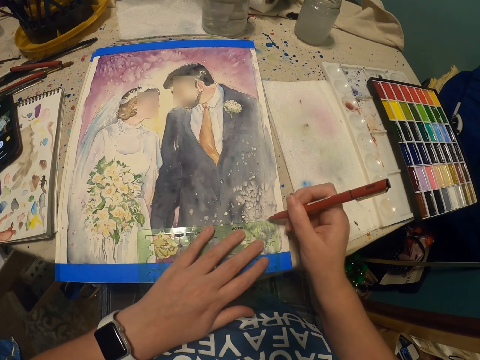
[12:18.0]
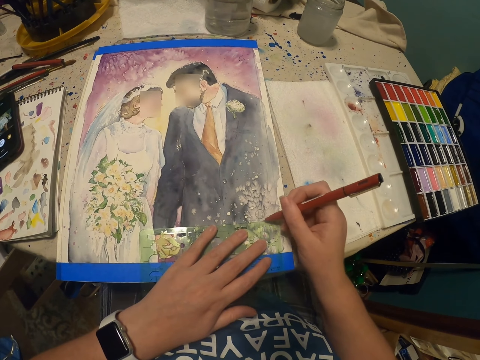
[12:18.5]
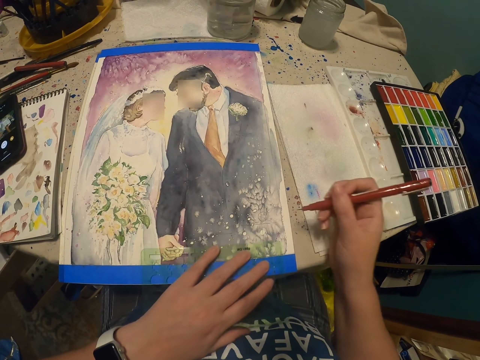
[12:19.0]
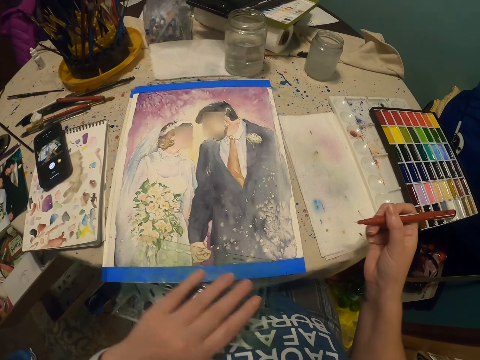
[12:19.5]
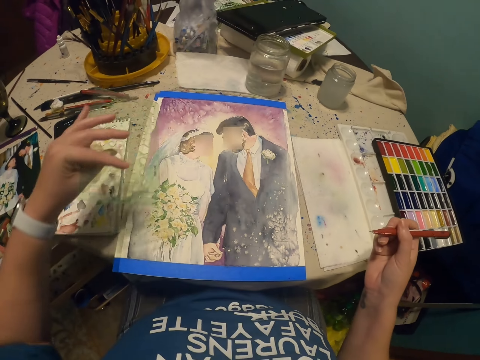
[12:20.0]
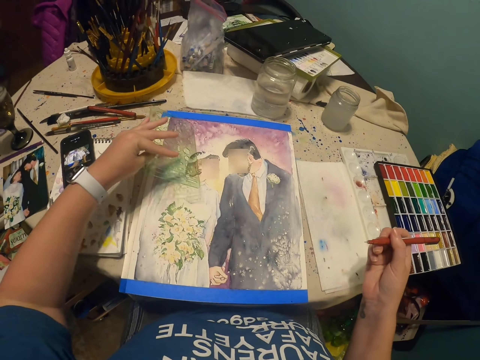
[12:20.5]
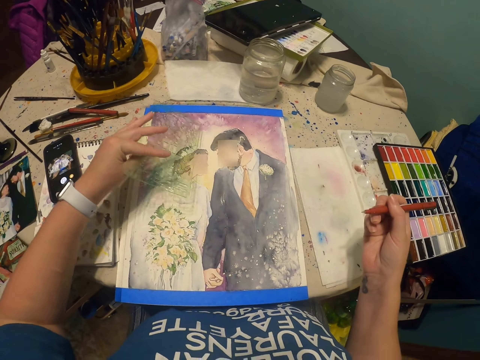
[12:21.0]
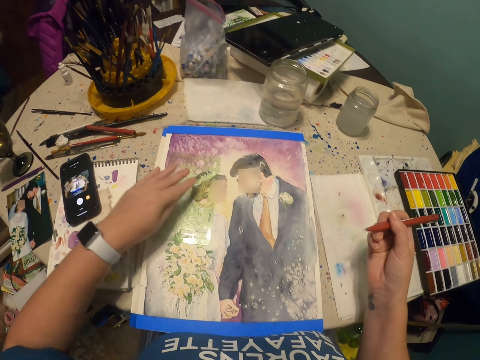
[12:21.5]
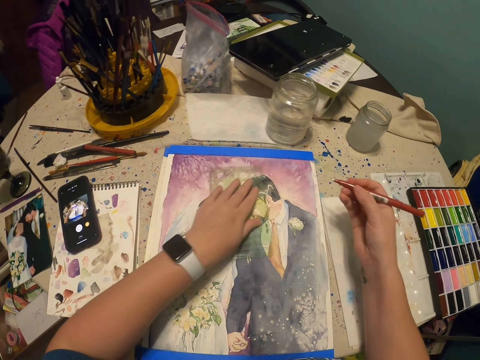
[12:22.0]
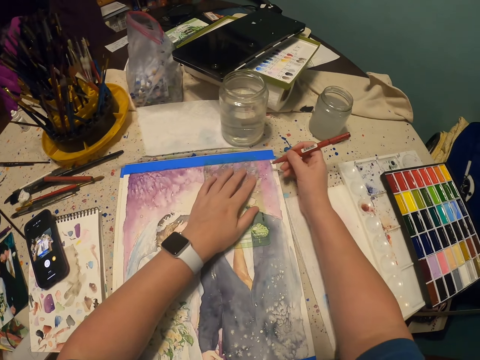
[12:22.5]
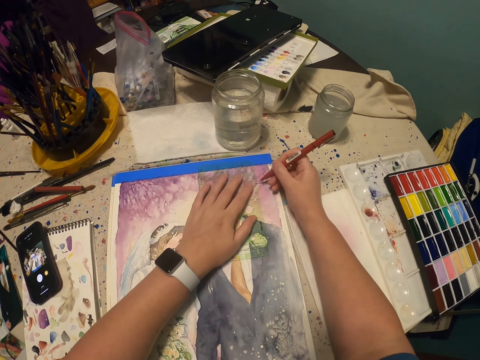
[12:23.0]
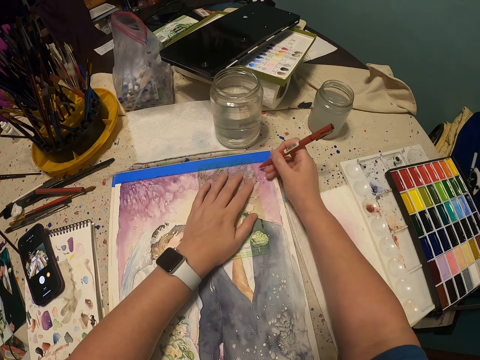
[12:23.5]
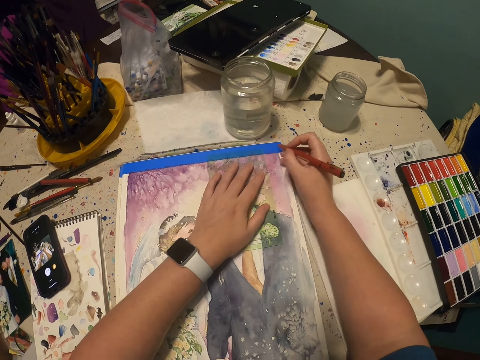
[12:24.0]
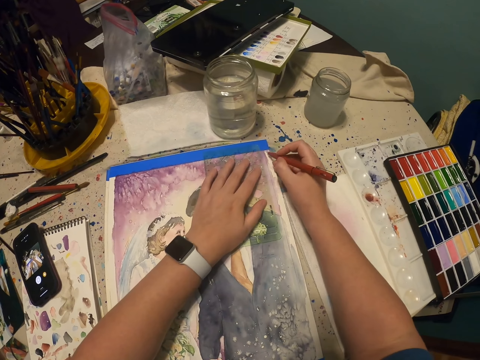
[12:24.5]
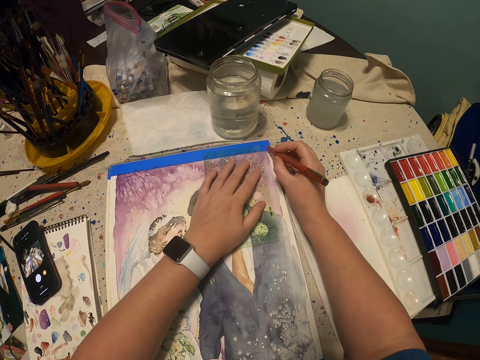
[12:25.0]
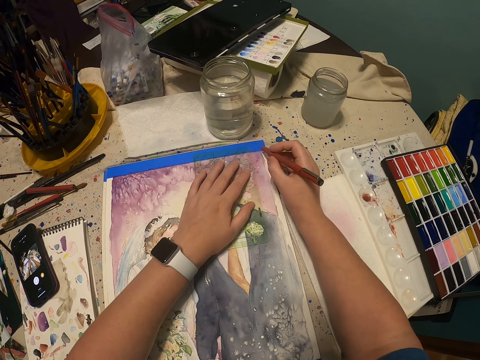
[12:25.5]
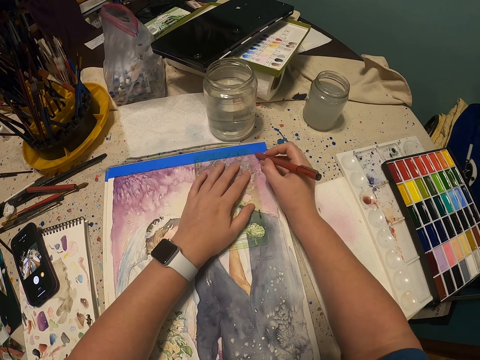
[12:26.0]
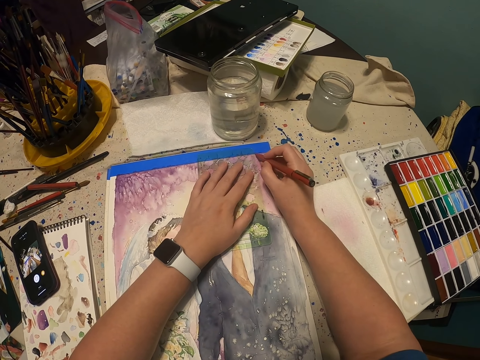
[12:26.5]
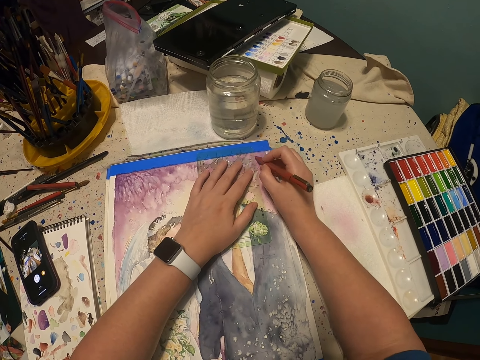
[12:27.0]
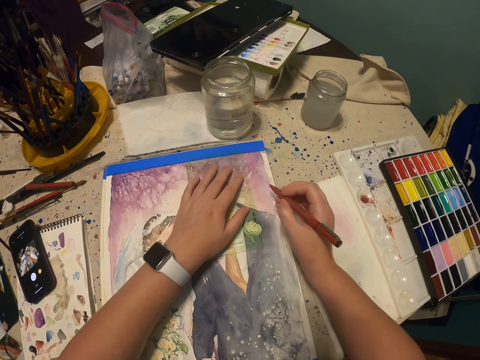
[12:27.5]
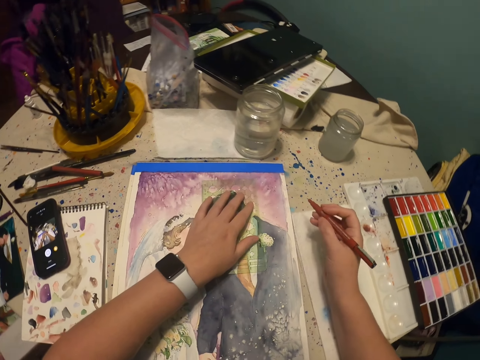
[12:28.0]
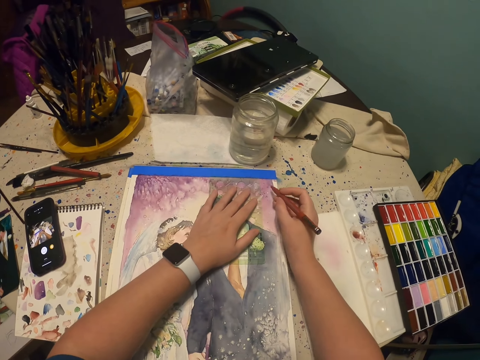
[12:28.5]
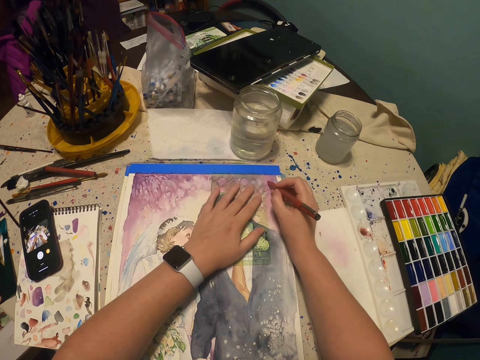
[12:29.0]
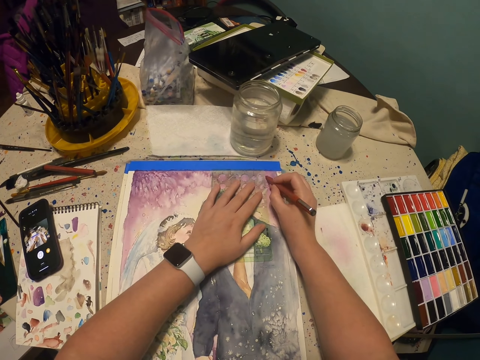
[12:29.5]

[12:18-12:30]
The camera wearer puts a mirror on the image. They draw an image on the piece of paper with a pencil.

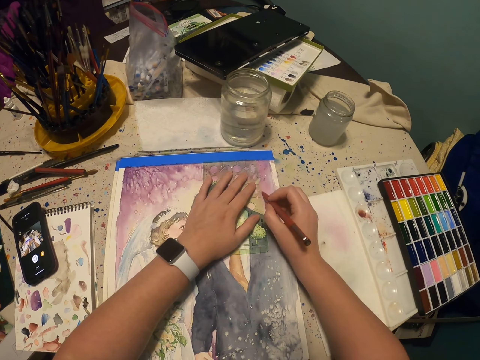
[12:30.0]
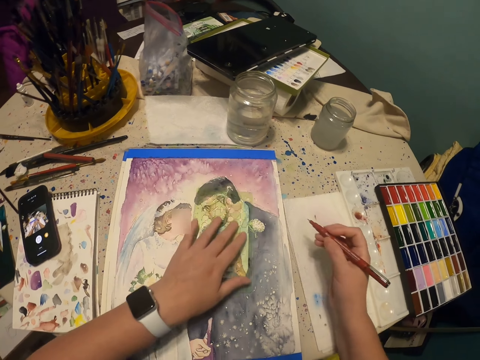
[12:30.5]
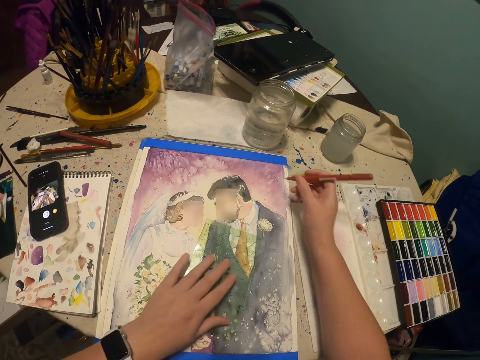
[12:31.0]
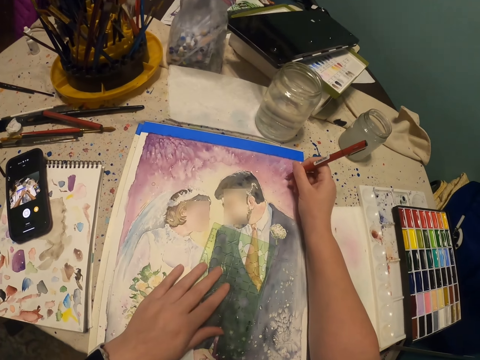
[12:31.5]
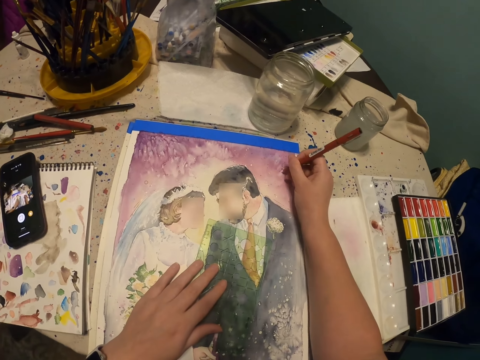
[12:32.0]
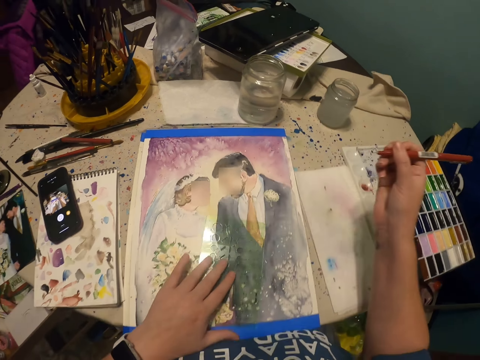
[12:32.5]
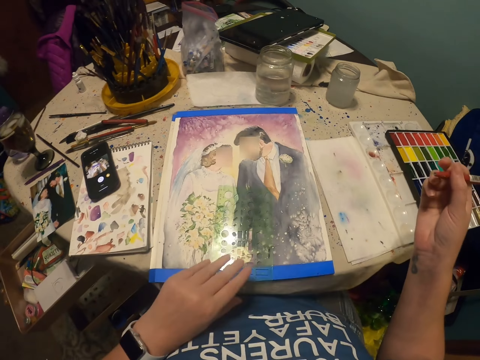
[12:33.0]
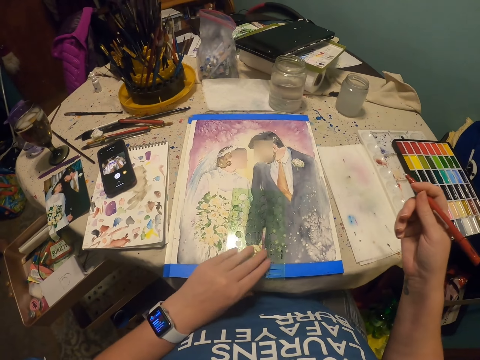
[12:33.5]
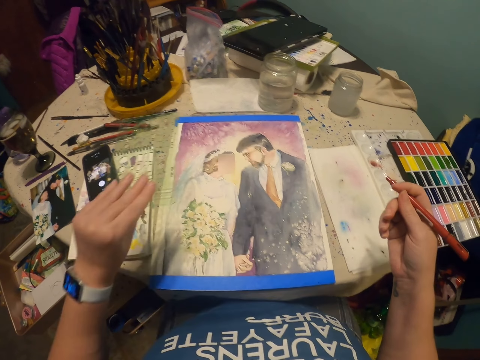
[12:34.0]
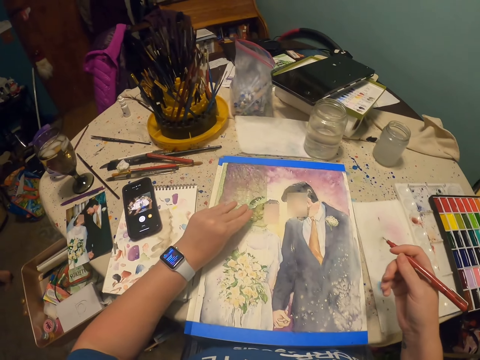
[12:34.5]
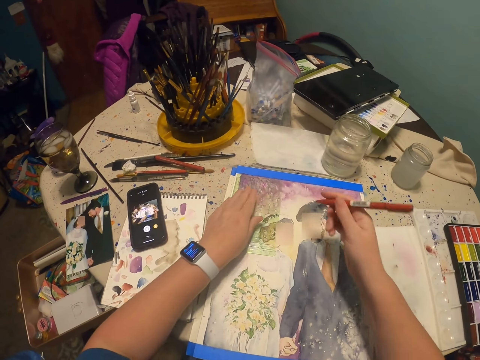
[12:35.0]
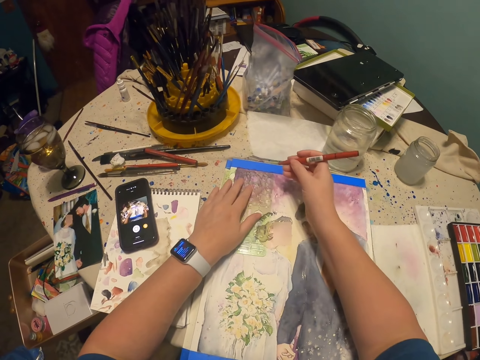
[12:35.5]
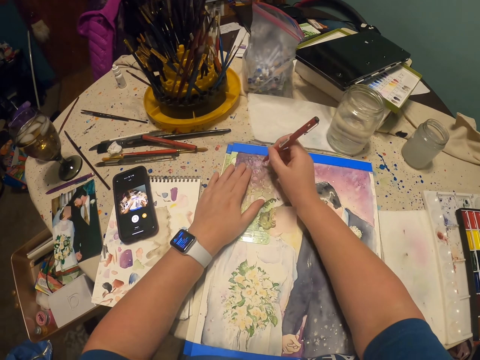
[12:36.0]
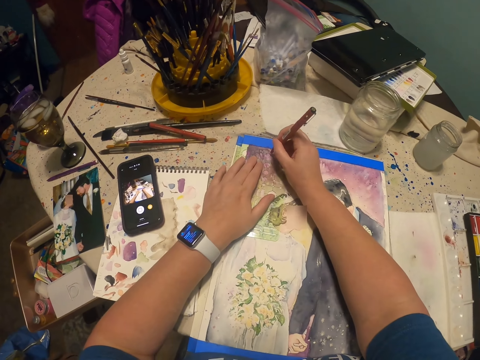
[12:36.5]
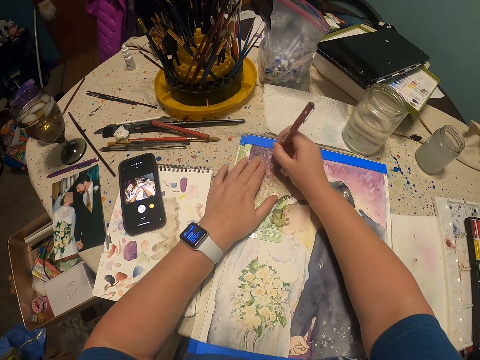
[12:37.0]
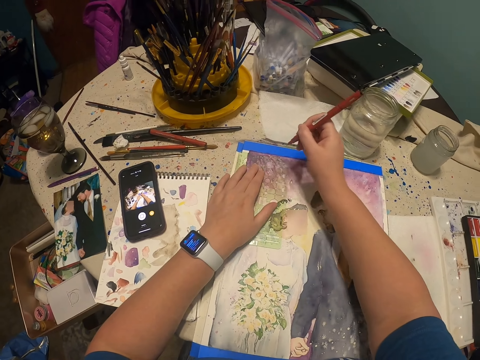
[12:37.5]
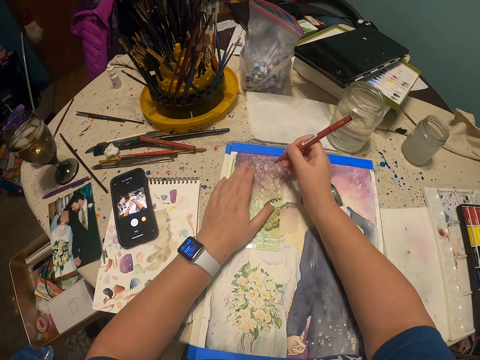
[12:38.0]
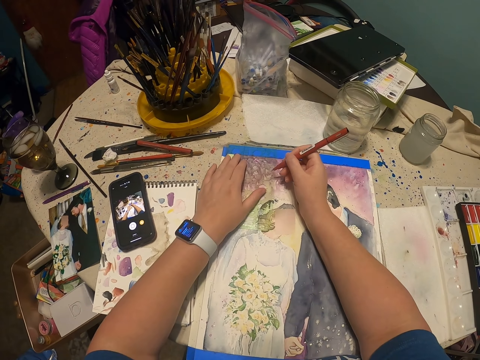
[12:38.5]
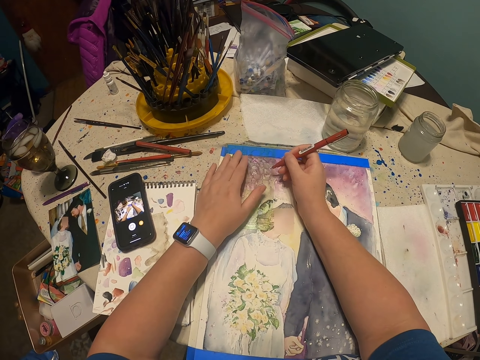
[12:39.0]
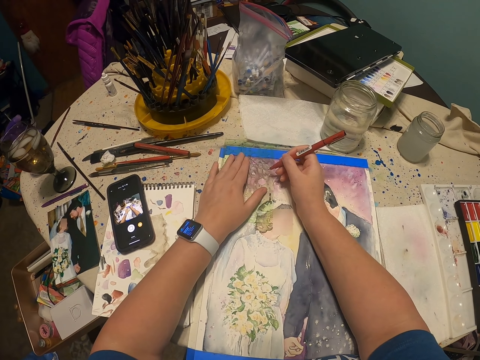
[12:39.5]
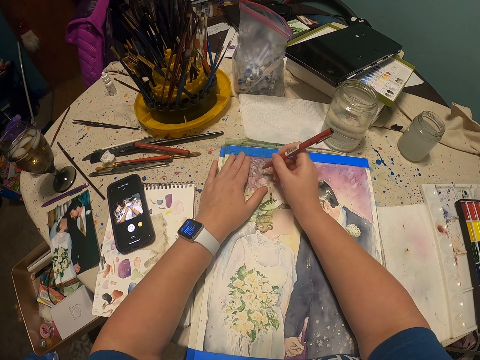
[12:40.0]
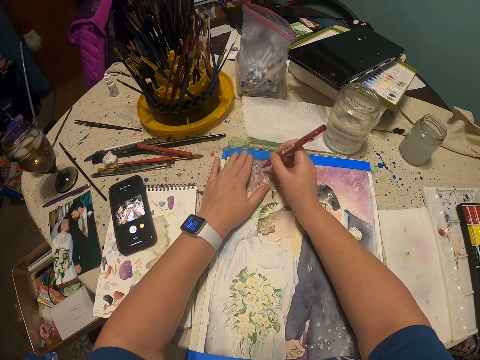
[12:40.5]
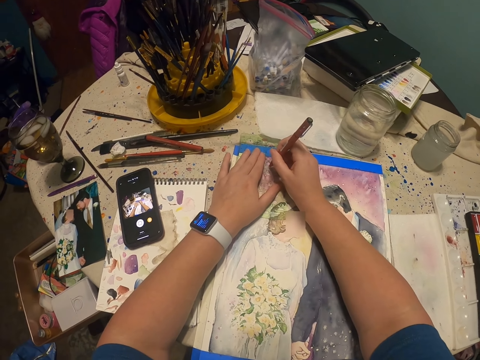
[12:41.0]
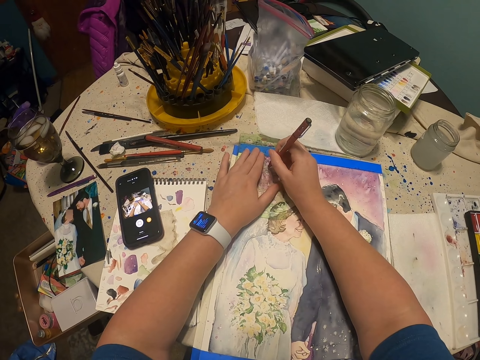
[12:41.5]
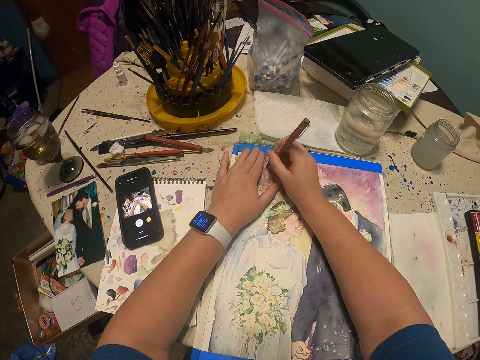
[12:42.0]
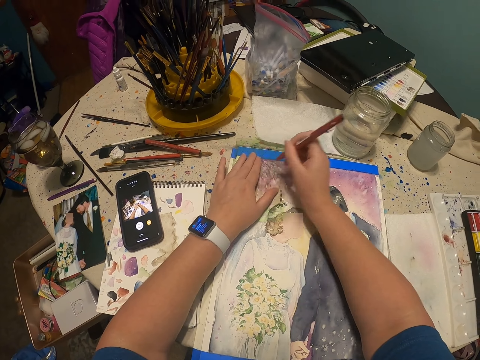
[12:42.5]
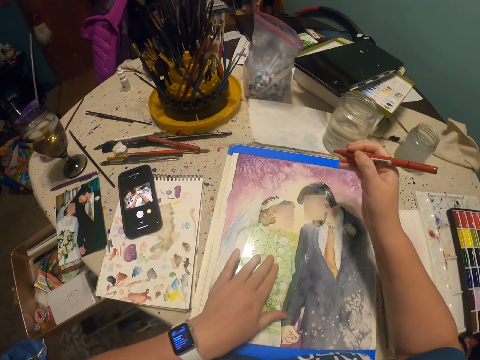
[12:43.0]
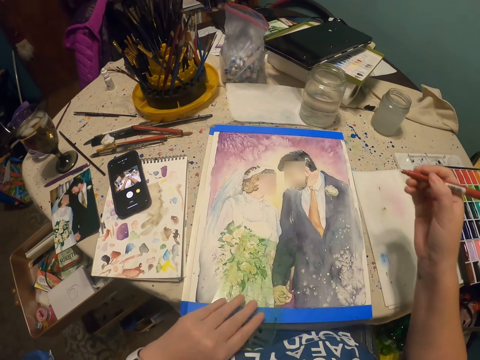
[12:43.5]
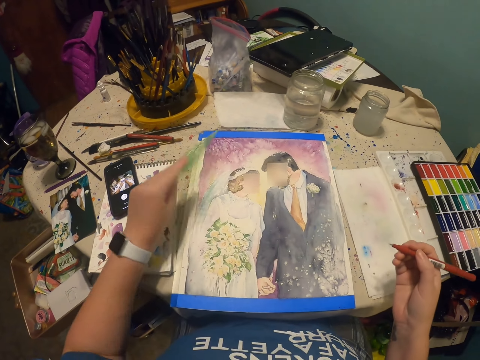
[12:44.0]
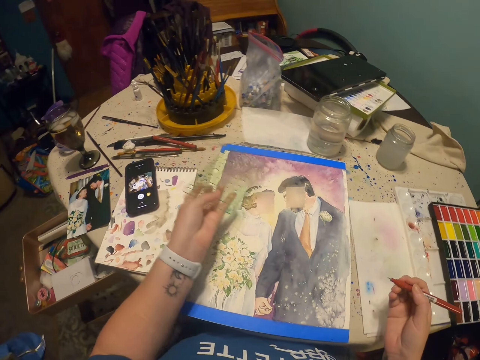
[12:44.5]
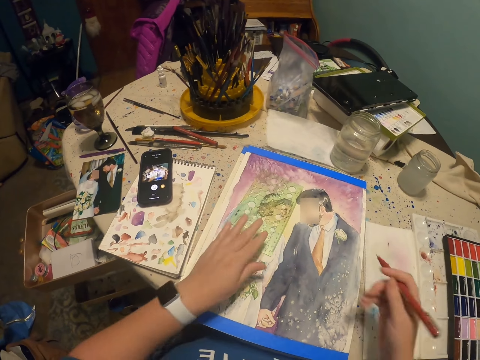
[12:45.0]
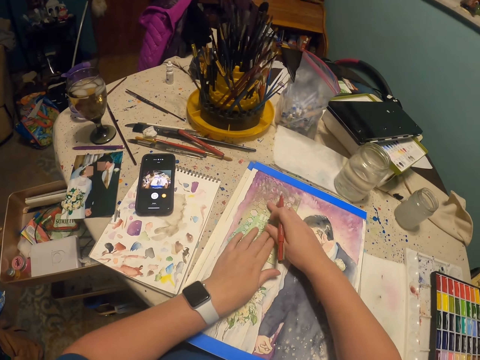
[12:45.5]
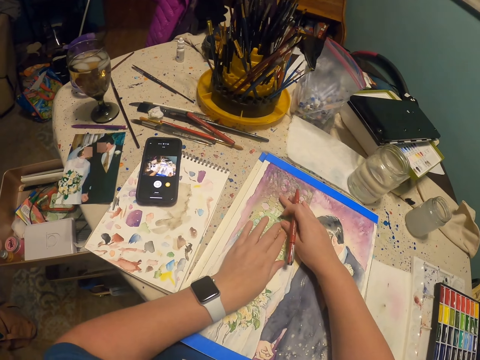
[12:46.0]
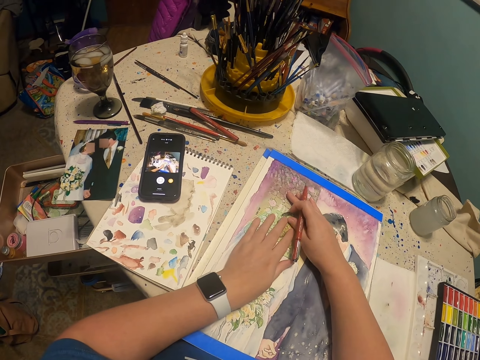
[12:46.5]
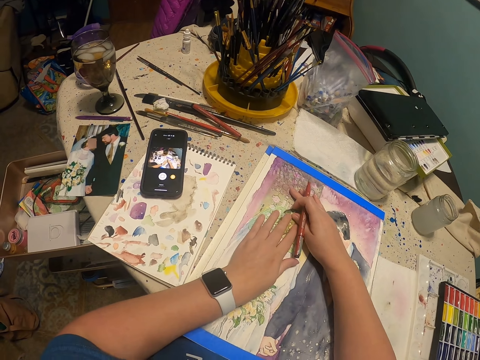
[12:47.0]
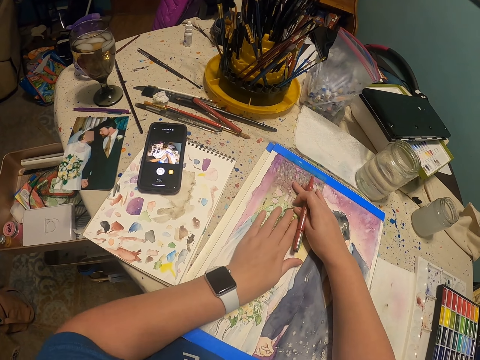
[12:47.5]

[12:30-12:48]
The camera wearer holds a mirror with his left hand. He puts the mirror on the image. He draws an image on the piece of paper with a pencil. He holds the mirror with his left hand. He puts the mirror on the image.
